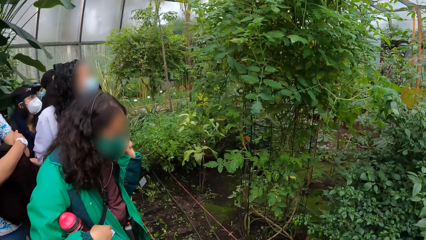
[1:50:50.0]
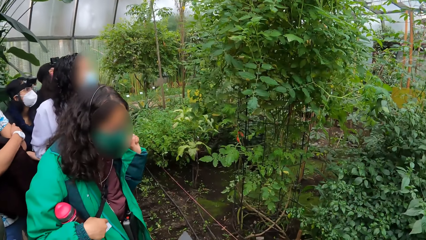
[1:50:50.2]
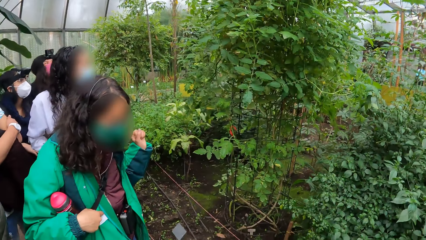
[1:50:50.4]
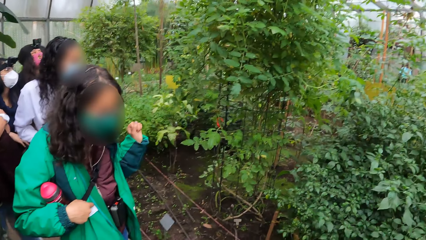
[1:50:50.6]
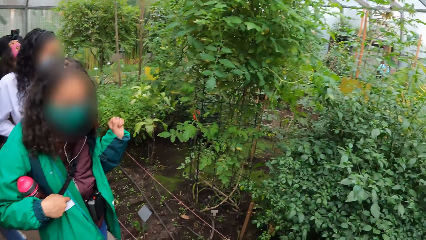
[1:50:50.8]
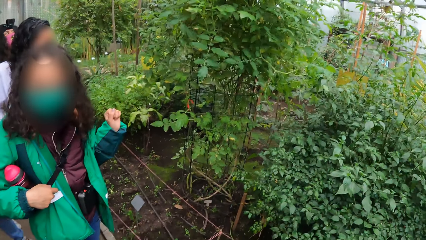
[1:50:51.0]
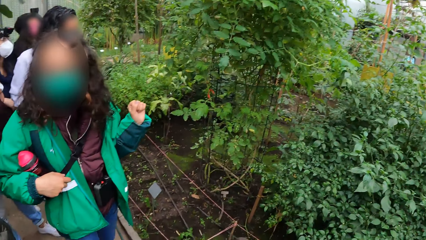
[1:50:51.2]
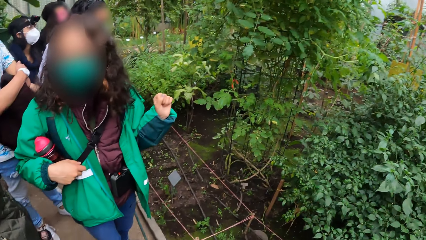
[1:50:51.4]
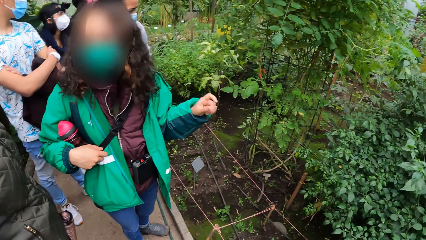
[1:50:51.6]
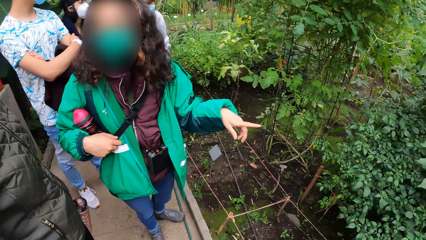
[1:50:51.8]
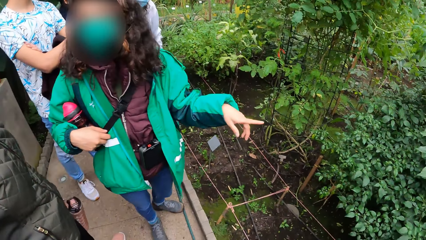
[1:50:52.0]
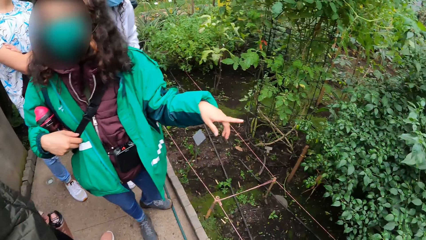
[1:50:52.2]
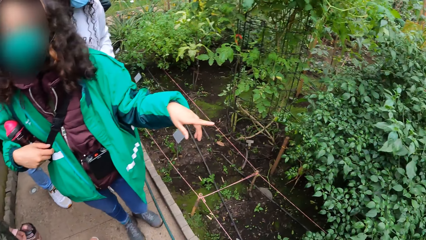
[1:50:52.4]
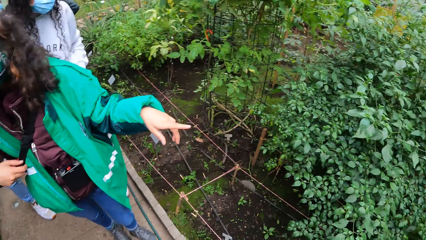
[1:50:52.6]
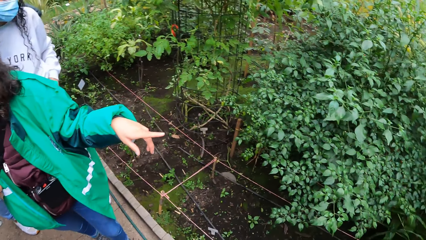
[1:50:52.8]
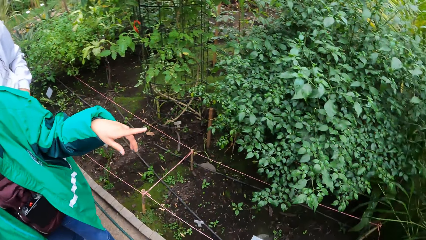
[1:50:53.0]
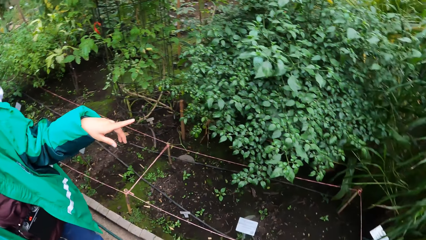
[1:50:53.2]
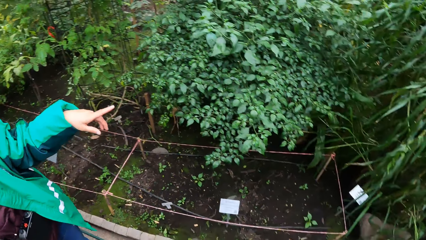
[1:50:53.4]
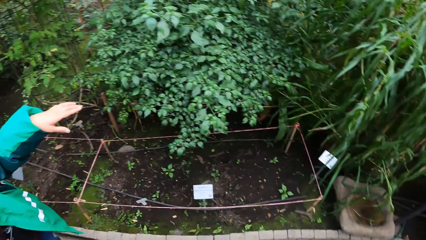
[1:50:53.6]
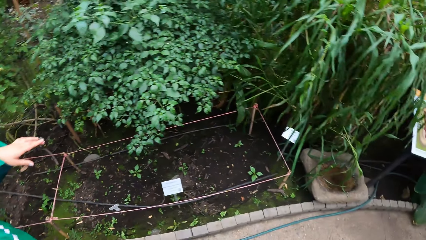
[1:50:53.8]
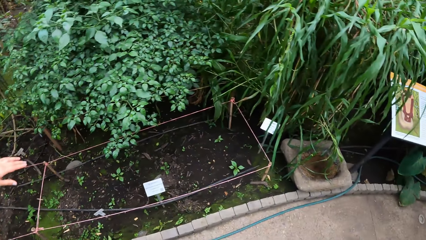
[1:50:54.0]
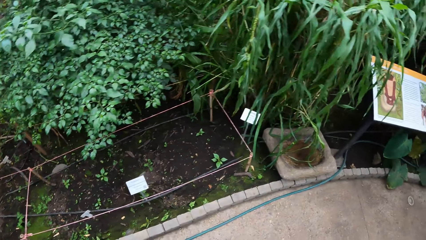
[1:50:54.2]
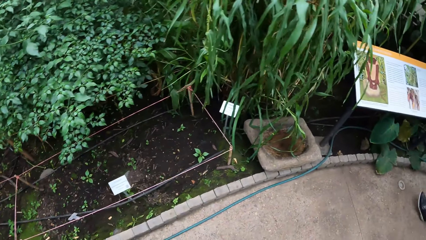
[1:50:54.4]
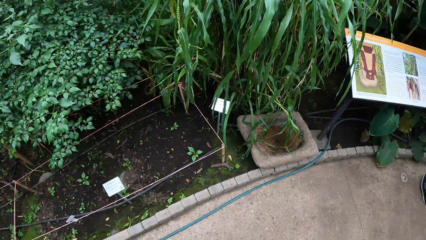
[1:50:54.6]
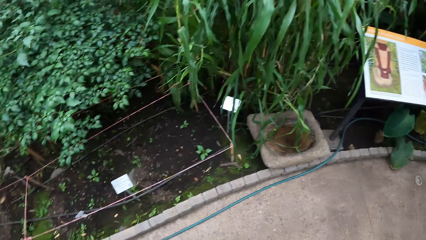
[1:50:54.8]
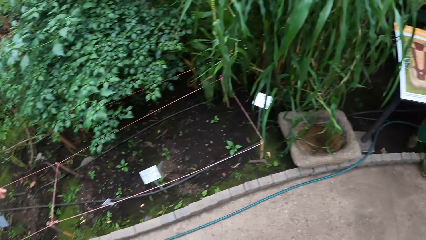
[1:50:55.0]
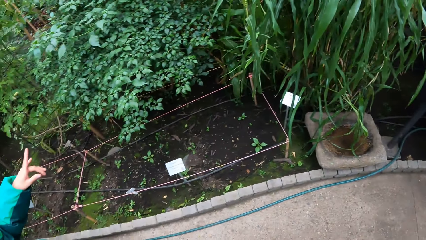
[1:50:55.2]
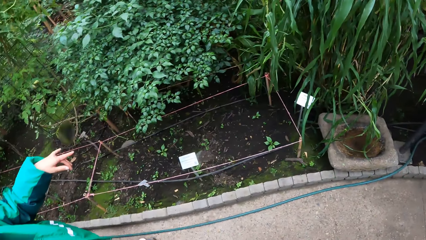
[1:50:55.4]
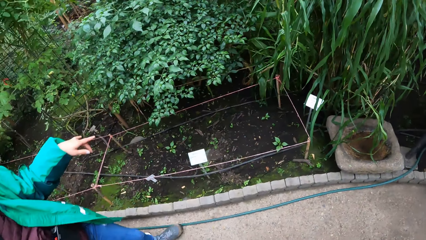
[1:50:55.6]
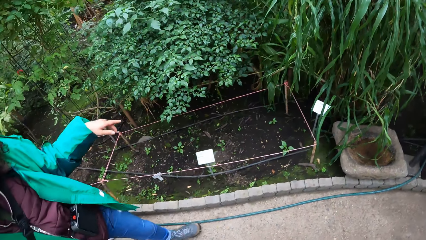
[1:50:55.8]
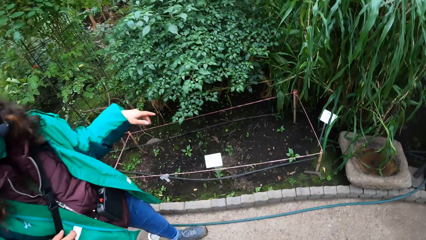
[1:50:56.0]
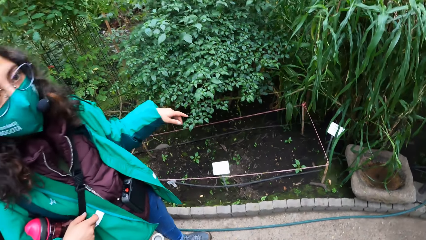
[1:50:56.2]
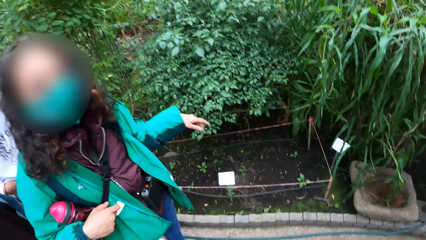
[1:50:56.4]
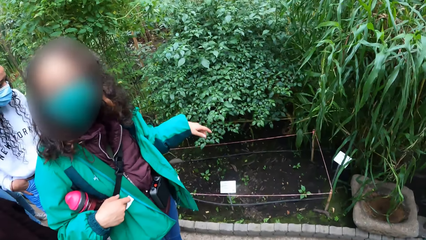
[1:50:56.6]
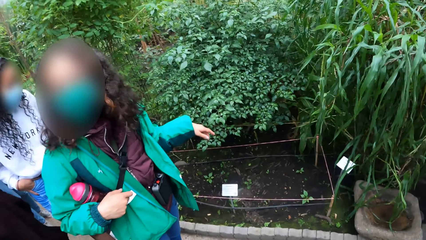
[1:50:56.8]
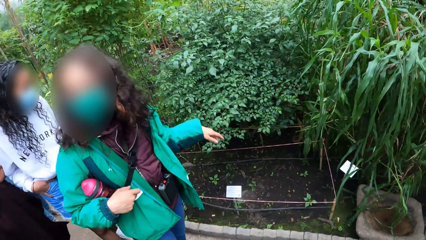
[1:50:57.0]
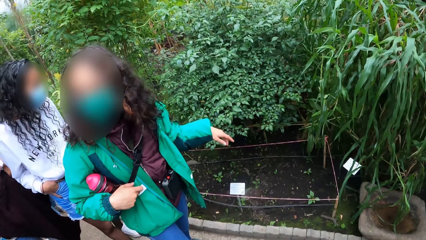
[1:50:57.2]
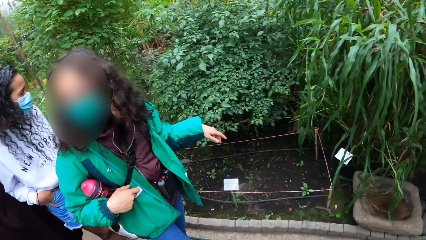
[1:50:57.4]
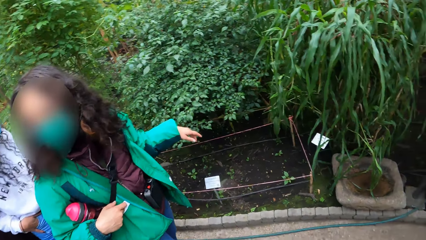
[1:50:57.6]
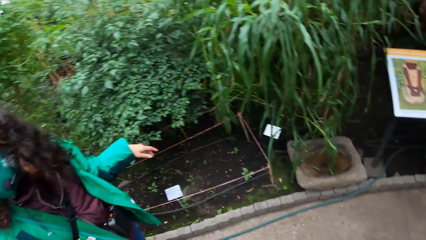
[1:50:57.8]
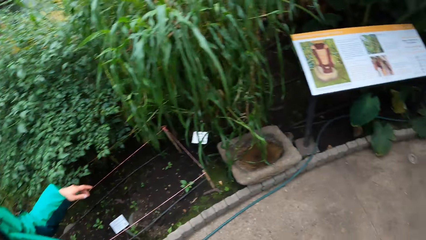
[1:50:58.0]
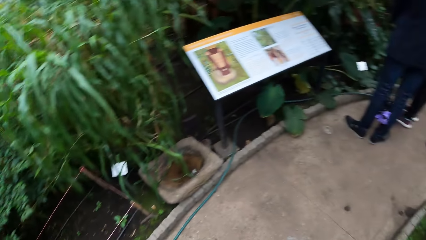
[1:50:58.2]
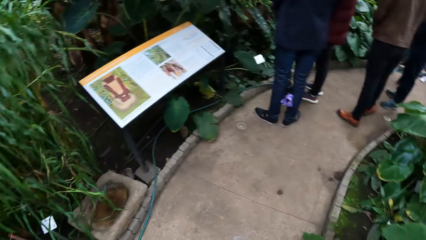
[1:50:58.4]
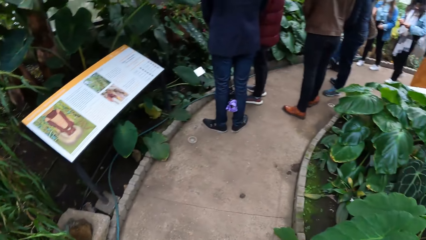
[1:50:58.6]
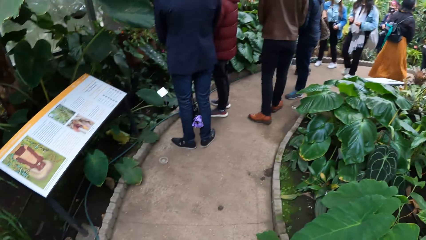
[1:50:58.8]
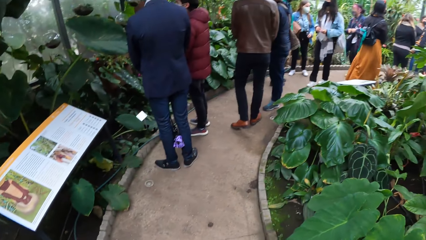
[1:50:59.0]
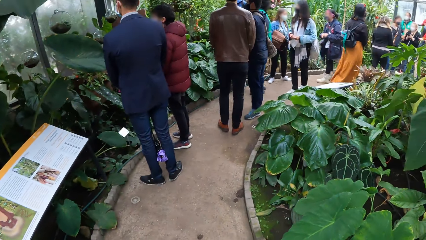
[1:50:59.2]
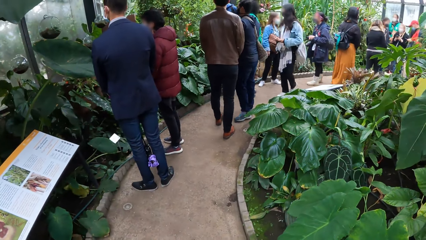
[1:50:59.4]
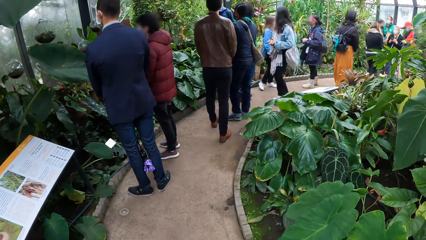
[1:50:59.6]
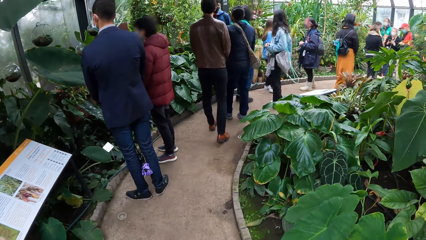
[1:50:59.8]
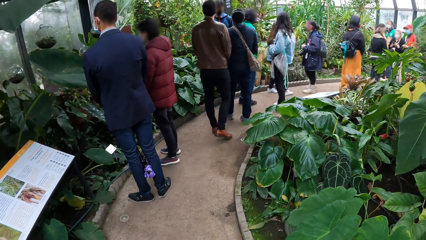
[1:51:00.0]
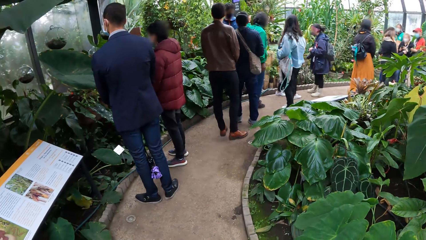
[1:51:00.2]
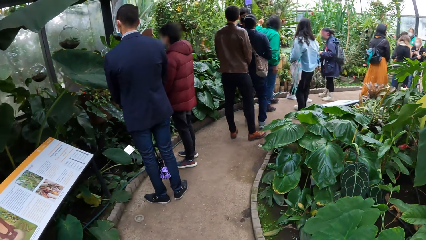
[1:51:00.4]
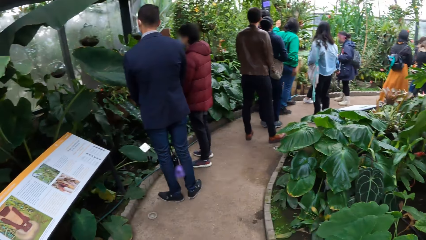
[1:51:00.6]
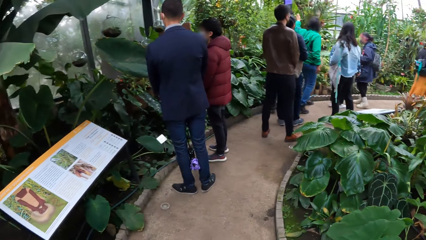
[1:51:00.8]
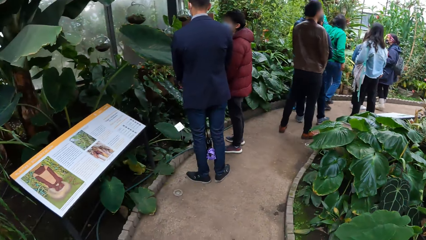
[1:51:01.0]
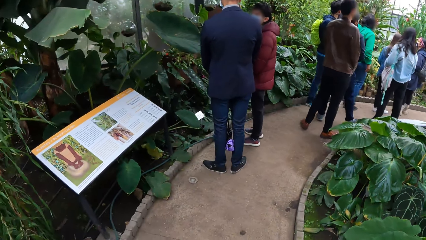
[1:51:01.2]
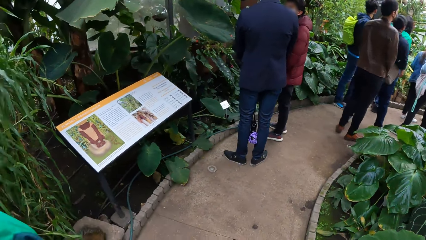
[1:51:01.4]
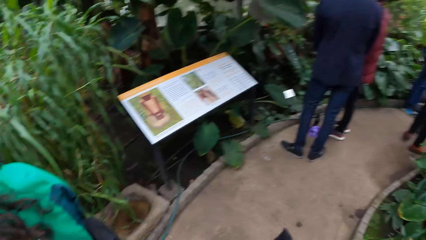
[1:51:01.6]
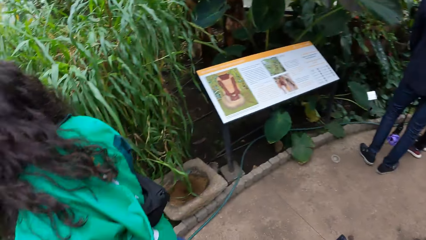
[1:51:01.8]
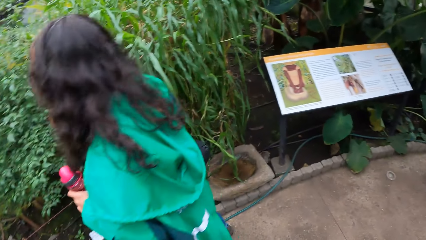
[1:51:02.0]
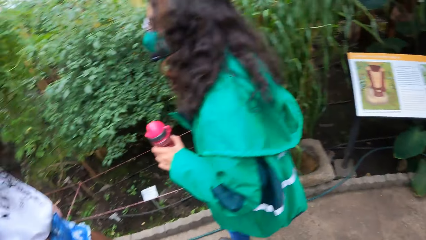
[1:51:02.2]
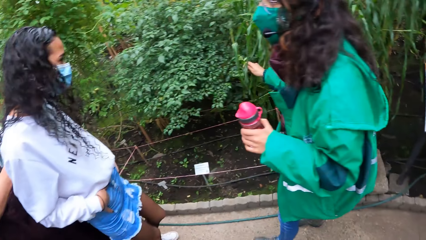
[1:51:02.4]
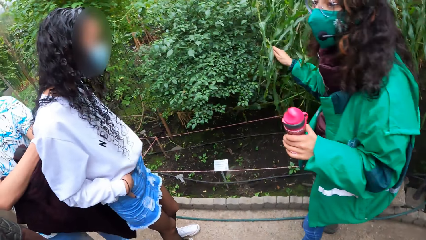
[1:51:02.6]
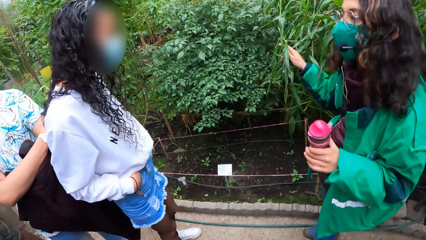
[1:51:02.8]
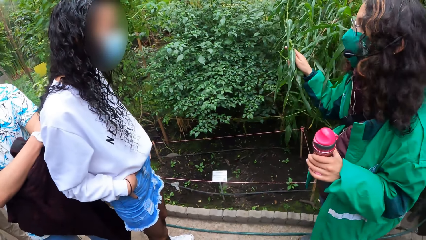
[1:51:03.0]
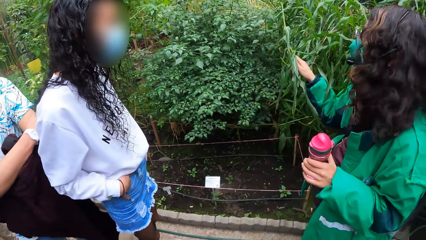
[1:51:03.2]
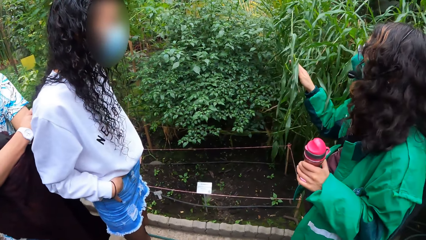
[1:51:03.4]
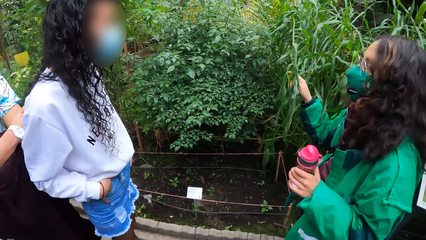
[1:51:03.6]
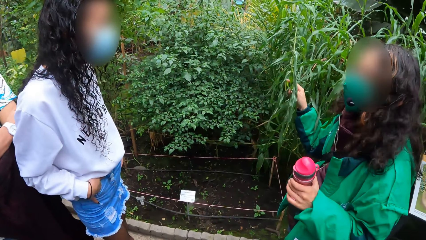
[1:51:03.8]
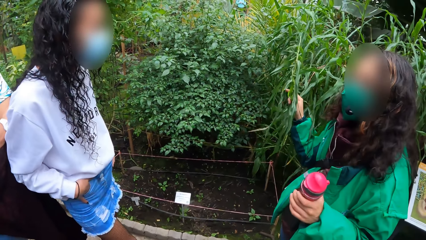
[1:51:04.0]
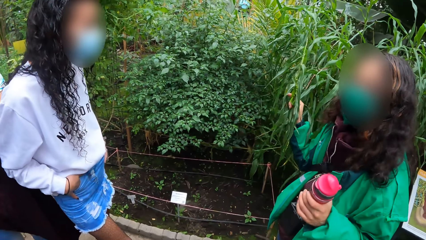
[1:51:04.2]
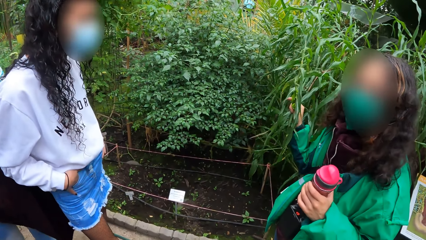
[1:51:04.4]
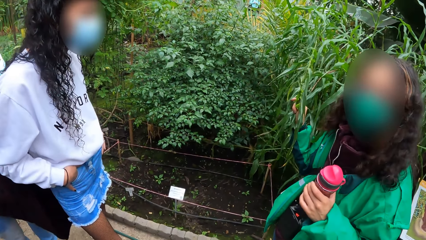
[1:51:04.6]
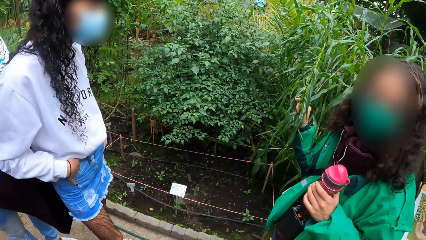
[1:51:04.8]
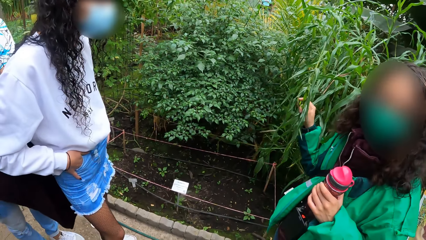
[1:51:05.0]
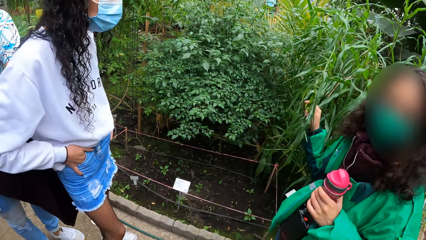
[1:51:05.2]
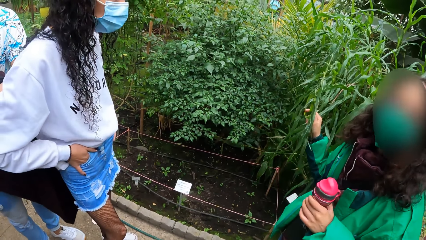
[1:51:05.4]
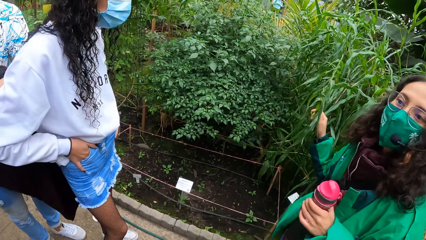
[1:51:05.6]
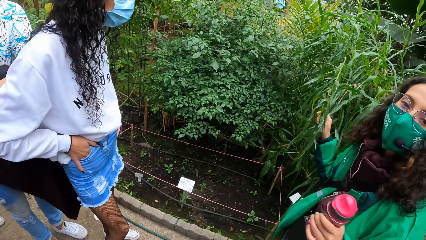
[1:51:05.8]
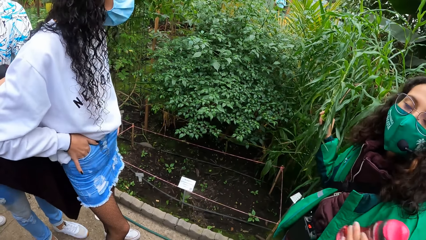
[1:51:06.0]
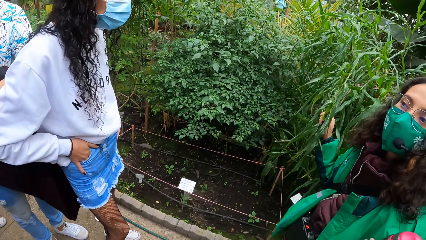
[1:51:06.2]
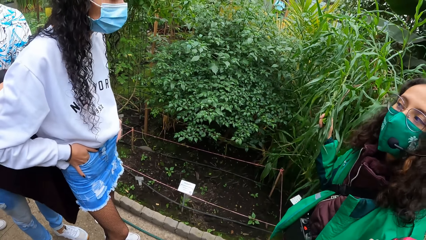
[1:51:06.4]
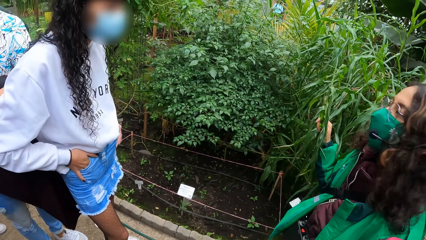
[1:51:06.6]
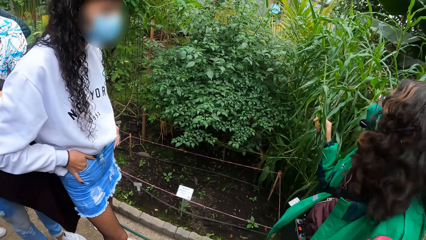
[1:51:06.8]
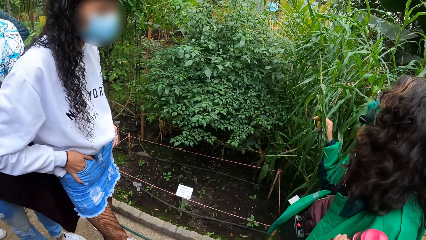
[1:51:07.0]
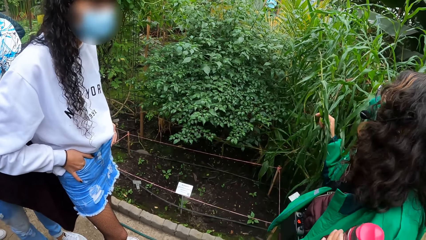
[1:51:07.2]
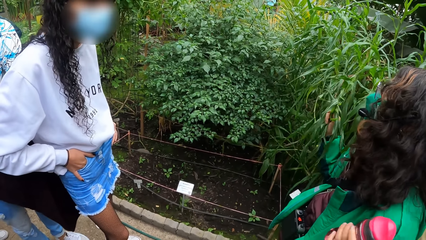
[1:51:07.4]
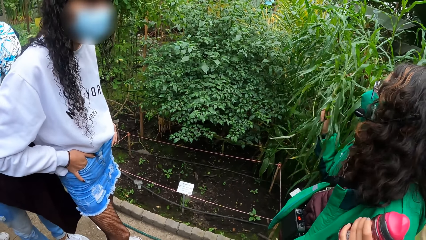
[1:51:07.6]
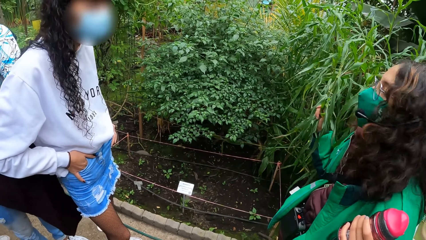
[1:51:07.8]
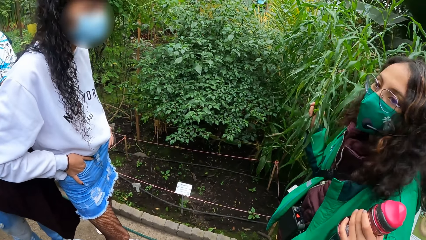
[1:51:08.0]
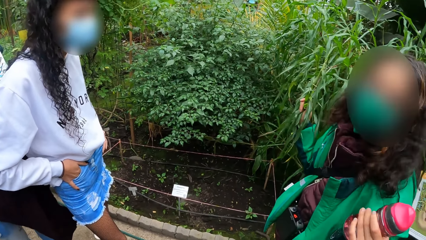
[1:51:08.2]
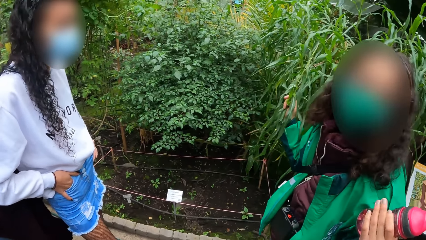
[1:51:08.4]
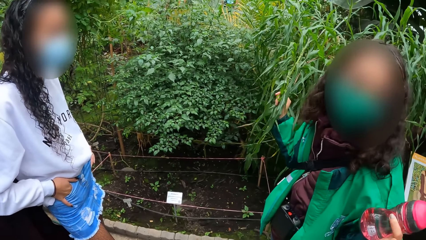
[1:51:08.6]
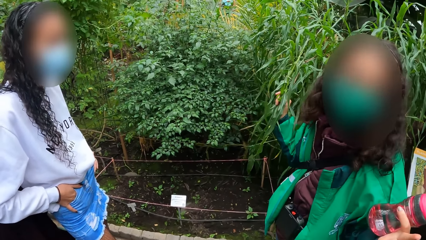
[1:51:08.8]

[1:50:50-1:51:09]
A woman points at a plant with her left hand. The camera wearer looks right. They look forward. They turn back. They look forward. They turn back. The woman touches the plant with her right hand. The camera wearer looks forward. The woman converses.
